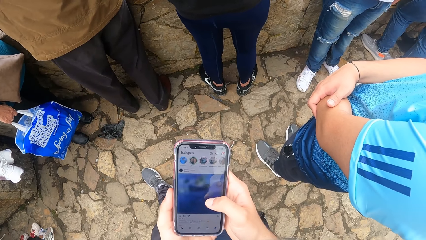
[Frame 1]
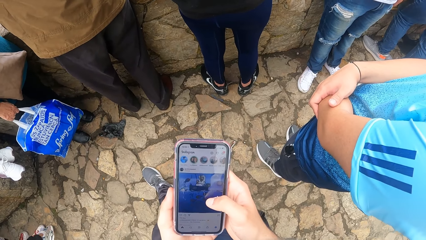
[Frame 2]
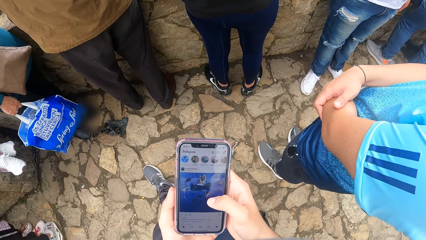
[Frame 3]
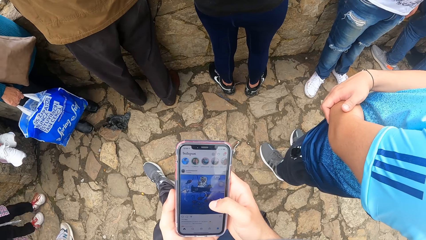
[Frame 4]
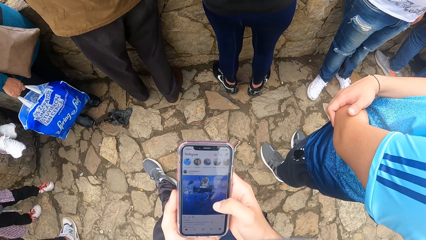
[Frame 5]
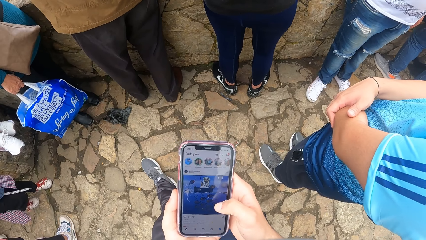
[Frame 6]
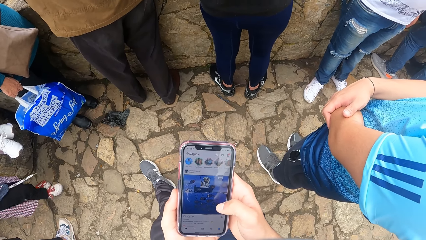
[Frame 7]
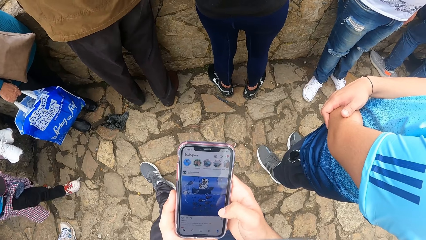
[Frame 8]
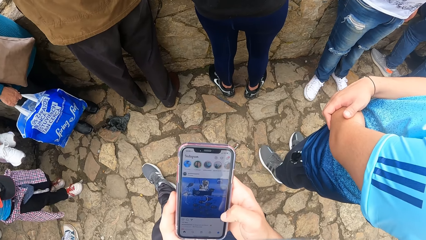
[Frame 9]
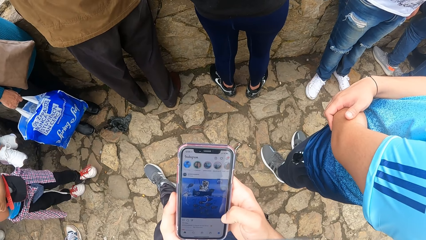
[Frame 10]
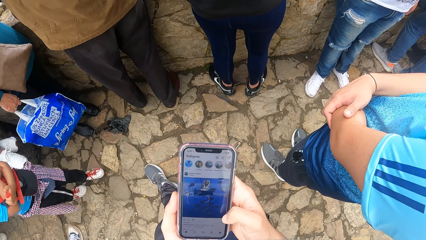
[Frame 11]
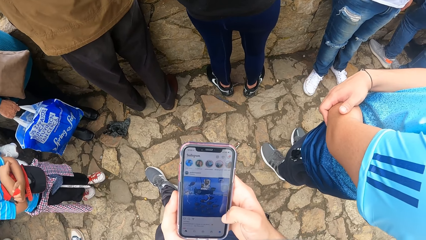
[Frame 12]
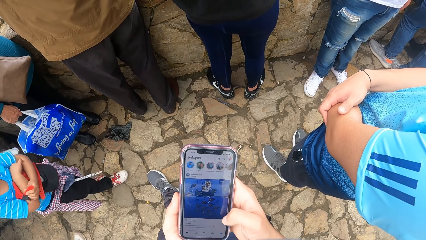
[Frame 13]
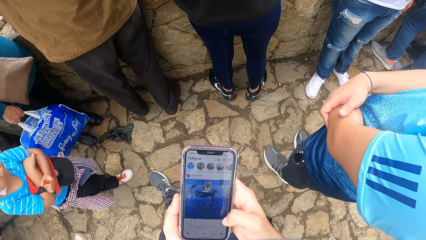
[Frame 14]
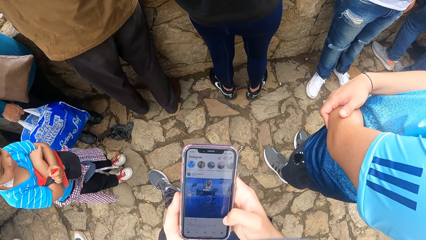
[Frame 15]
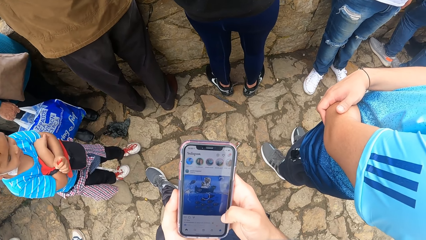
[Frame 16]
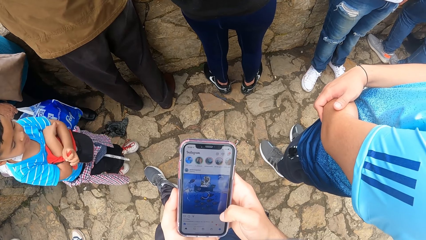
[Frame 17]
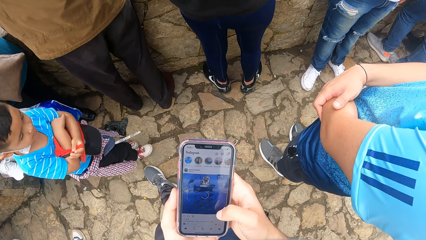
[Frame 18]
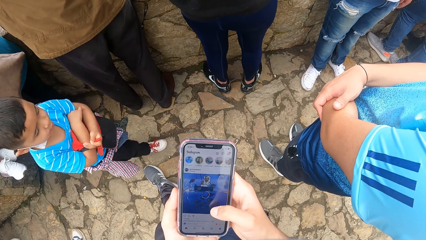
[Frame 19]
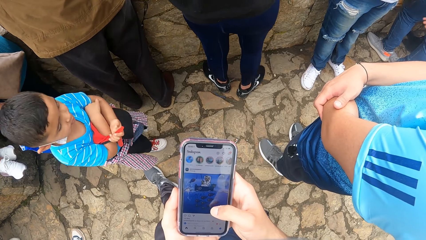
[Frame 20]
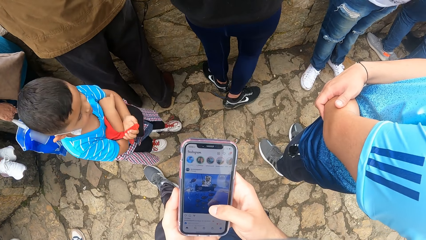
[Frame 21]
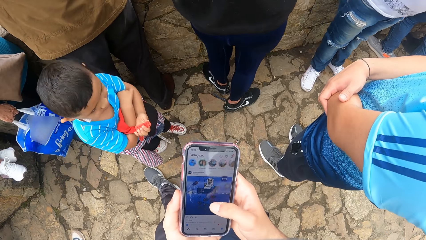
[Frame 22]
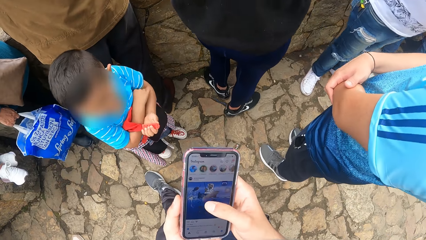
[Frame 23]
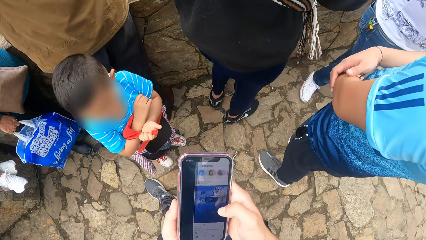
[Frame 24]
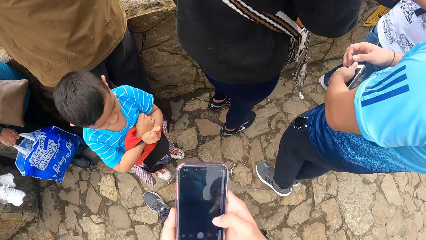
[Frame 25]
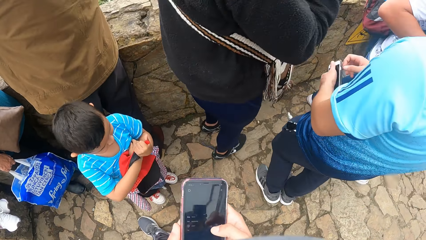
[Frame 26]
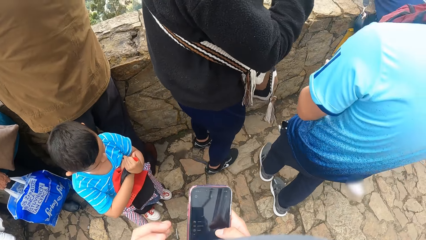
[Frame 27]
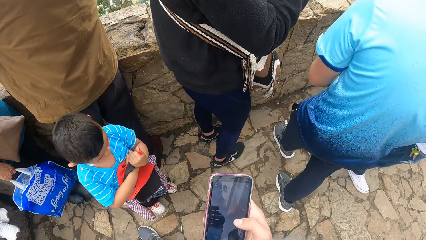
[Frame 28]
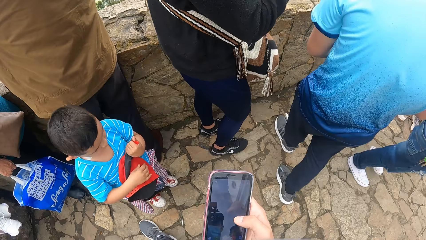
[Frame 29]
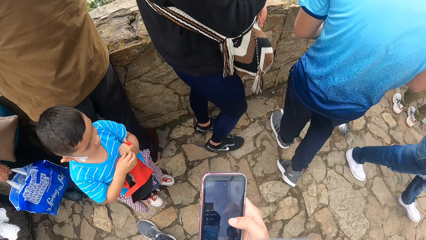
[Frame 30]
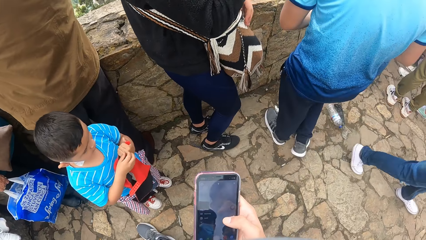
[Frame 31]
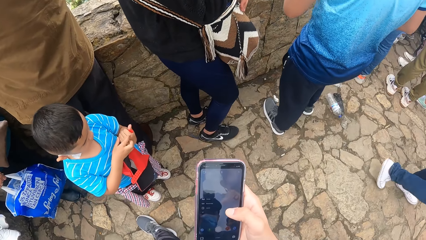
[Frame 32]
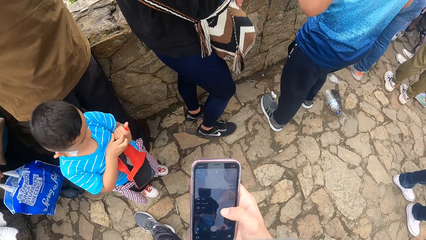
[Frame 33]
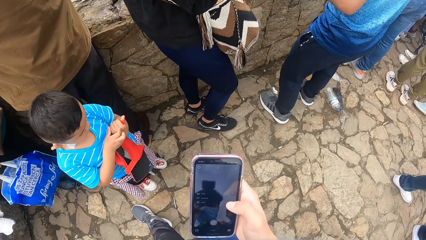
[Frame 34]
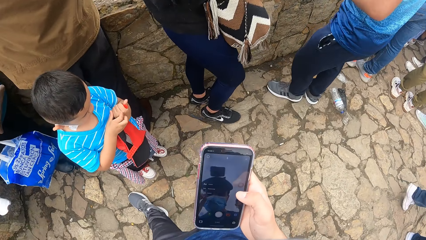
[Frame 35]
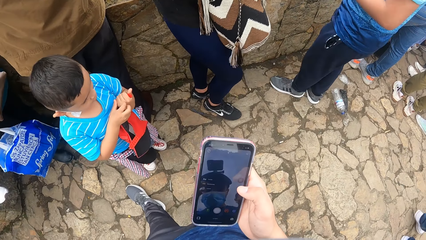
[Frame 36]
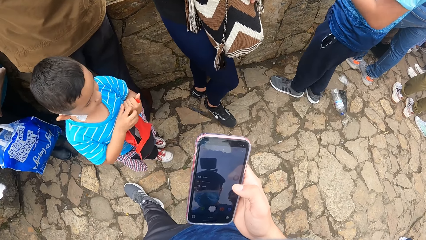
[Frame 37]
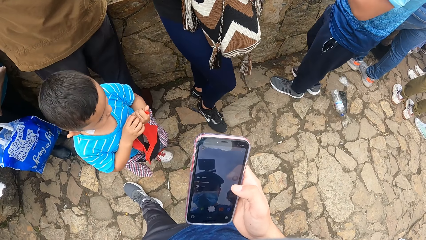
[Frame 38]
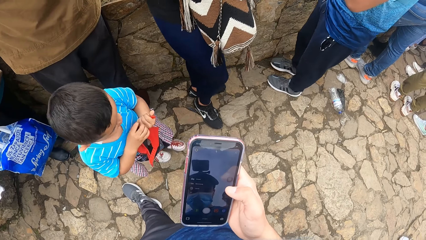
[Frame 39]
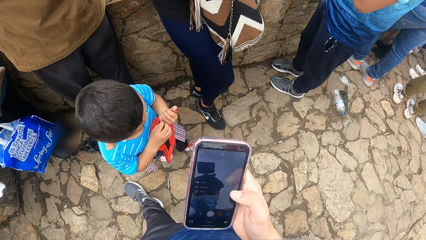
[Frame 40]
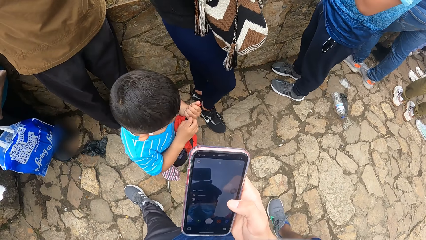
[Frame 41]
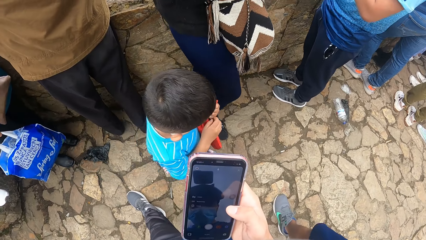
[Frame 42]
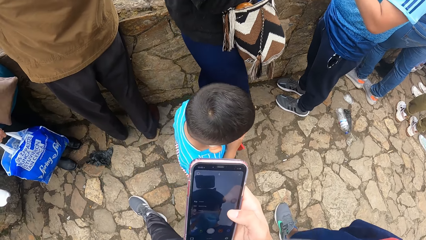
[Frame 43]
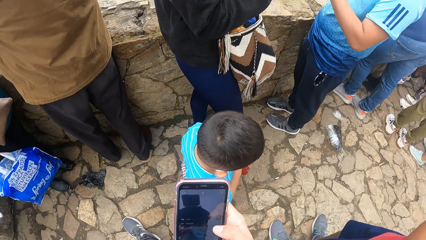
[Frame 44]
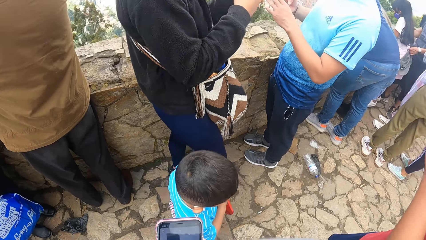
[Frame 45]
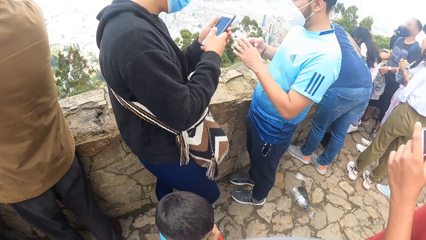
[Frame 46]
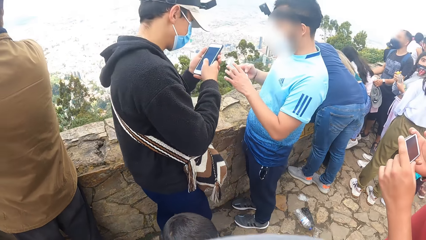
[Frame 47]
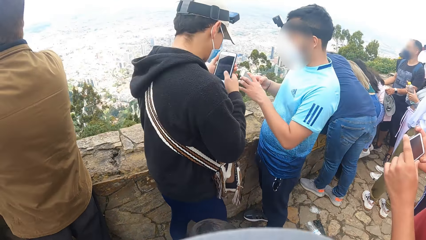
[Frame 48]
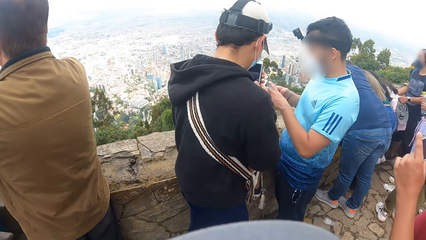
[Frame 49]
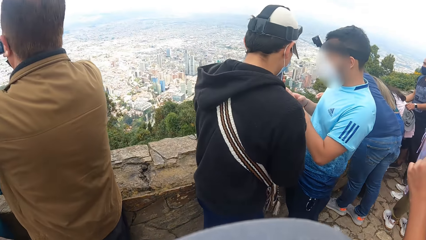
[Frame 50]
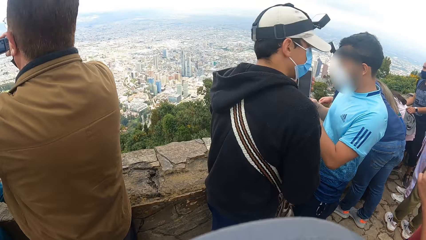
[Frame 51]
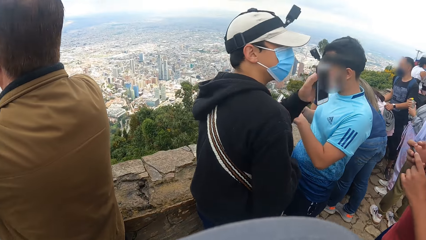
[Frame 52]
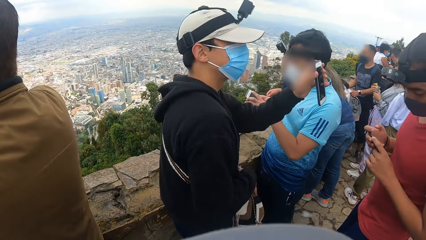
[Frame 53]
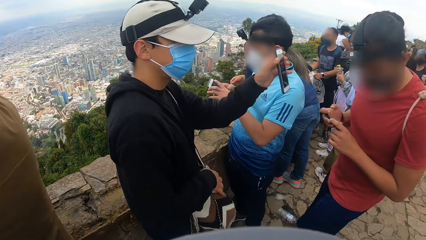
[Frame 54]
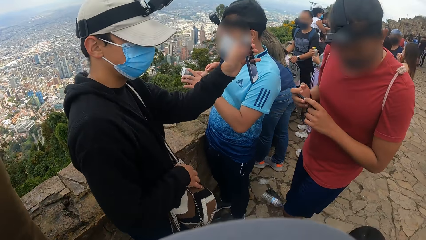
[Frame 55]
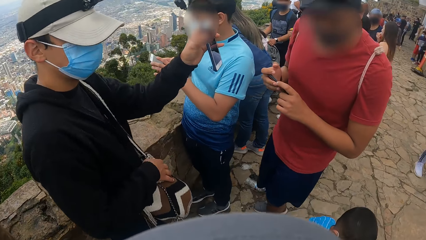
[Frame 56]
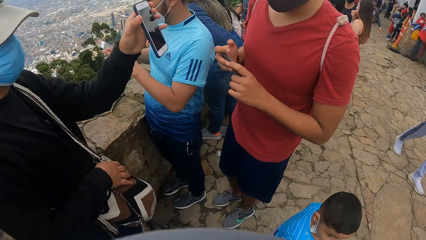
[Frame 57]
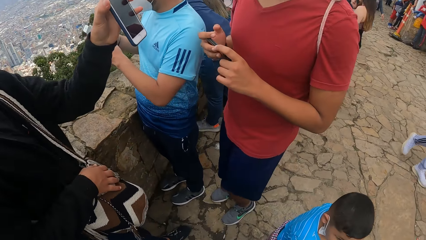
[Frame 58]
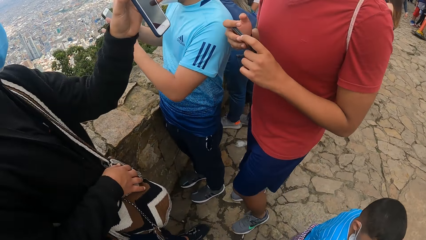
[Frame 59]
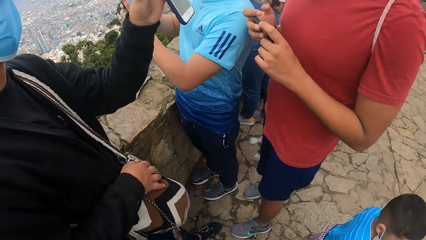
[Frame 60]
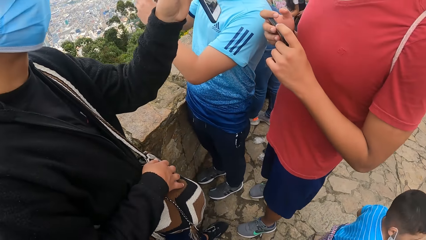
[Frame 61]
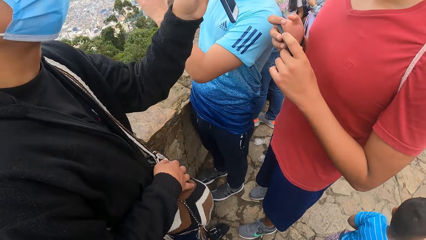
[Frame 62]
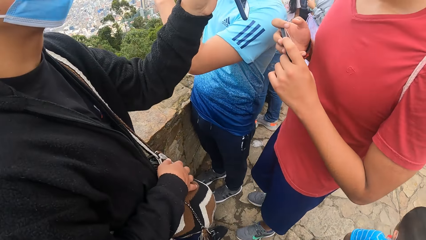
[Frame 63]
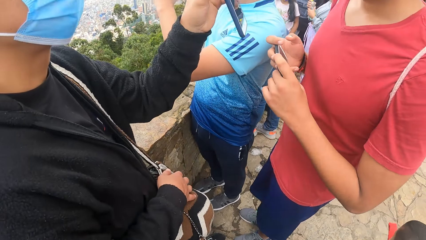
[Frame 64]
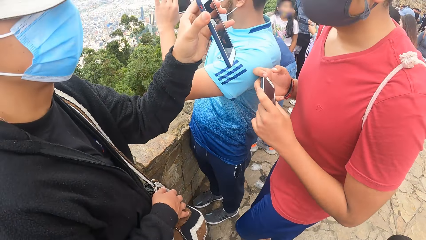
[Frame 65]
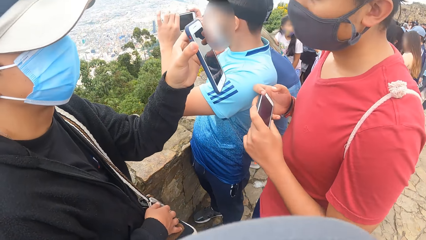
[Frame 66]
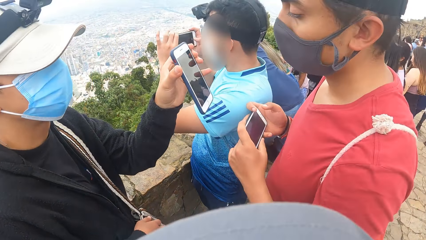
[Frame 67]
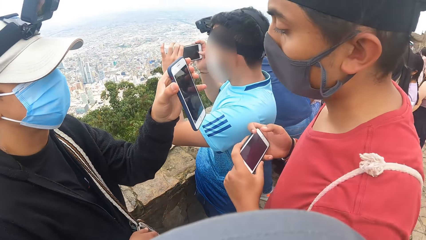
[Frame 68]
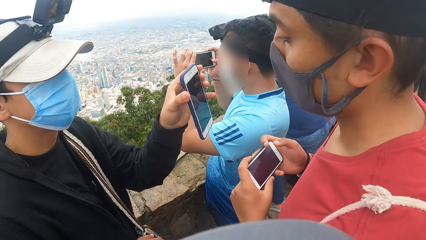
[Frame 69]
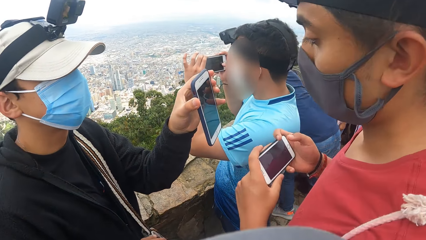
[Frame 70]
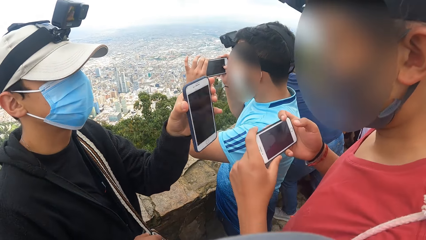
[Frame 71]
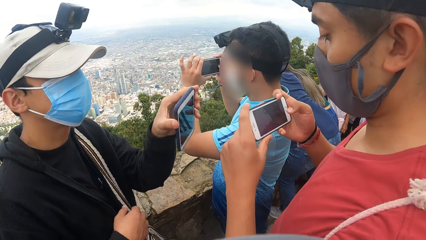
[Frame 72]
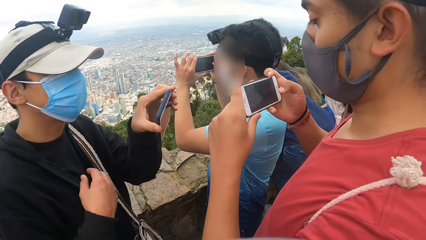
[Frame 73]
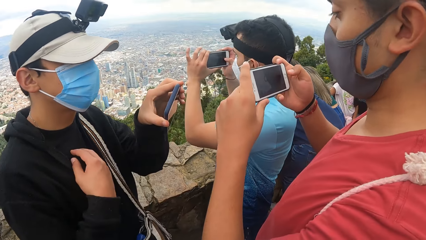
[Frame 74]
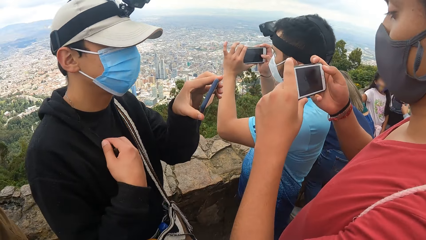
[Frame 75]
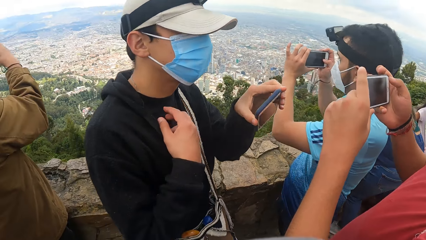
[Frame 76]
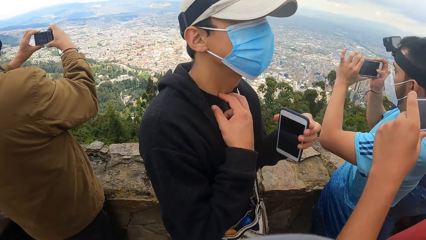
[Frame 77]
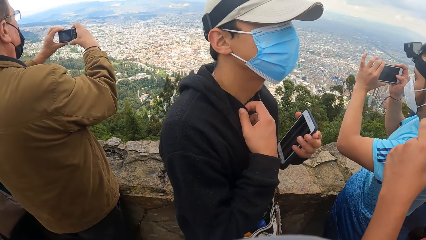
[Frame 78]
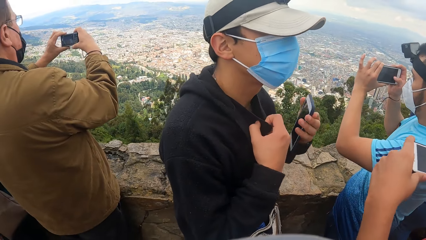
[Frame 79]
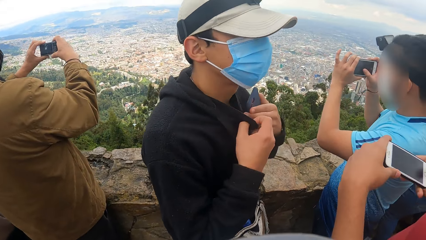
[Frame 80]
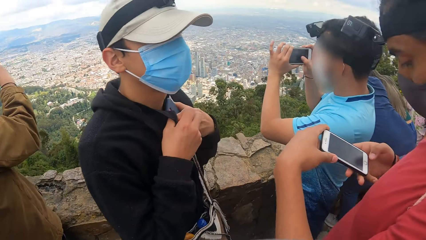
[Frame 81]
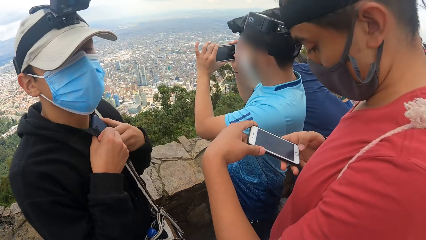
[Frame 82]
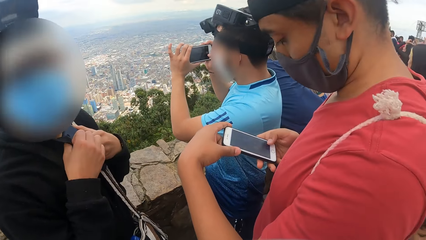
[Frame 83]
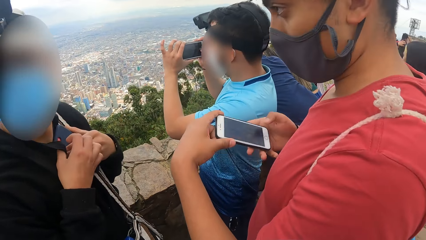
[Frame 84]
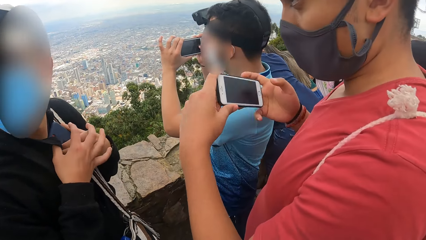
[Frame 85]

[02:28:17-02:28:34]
The camera wearer looks around. A man operates the phone with both hands. Another man interacts with the first man.
